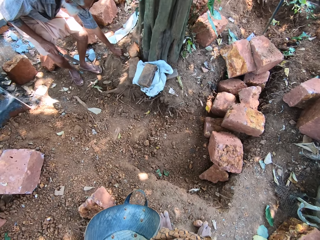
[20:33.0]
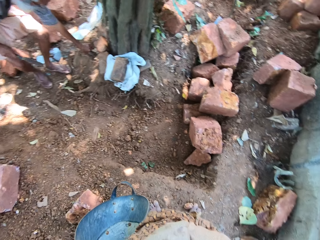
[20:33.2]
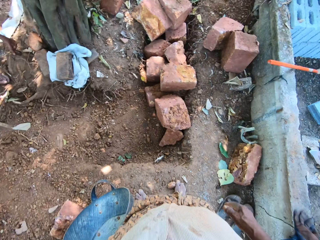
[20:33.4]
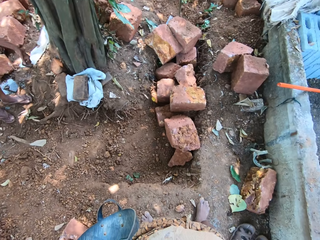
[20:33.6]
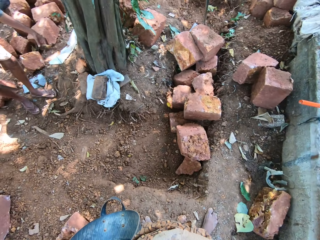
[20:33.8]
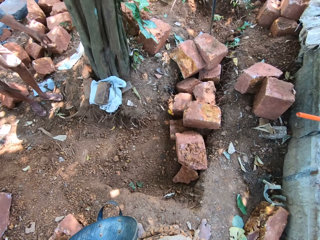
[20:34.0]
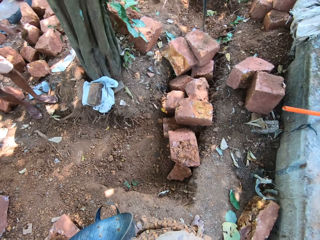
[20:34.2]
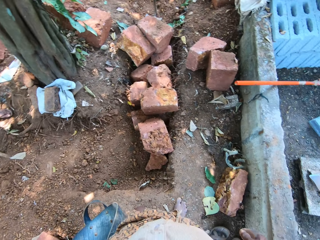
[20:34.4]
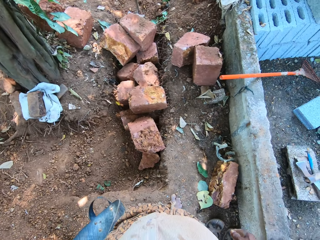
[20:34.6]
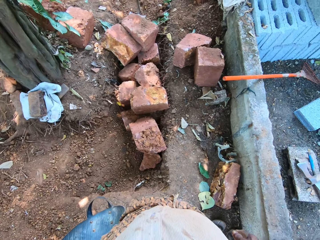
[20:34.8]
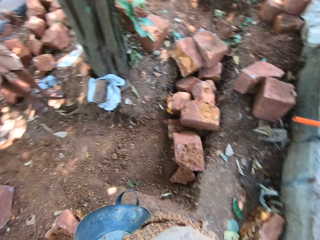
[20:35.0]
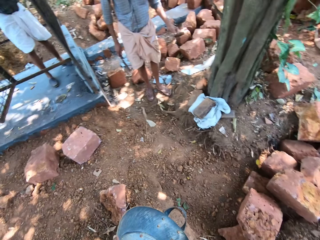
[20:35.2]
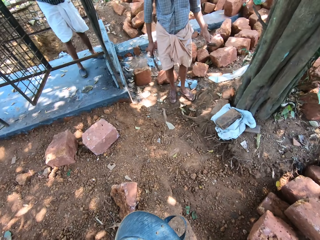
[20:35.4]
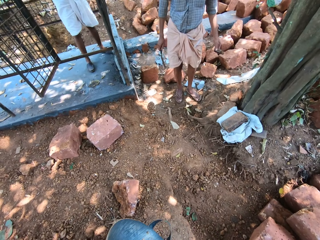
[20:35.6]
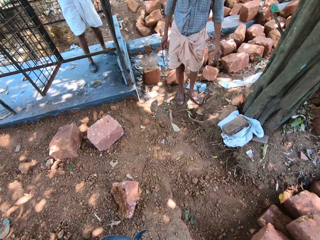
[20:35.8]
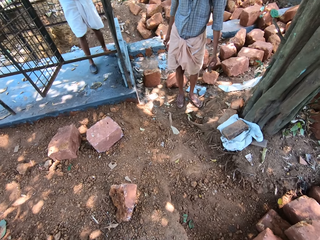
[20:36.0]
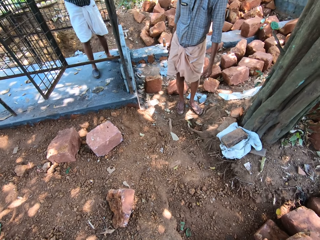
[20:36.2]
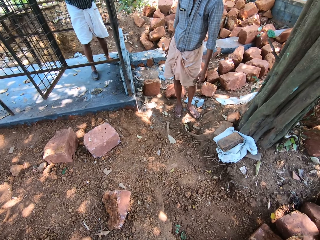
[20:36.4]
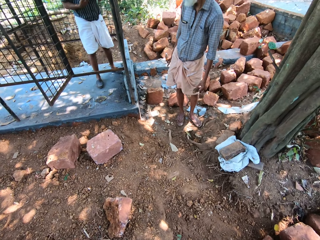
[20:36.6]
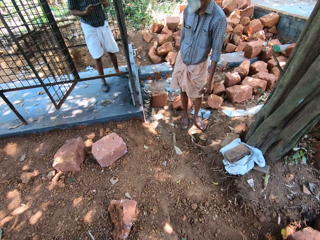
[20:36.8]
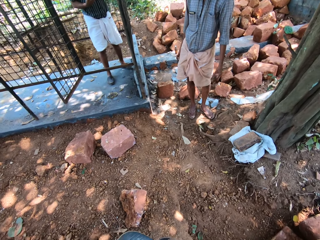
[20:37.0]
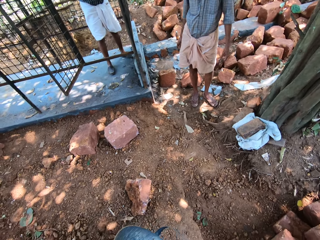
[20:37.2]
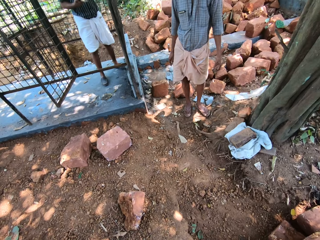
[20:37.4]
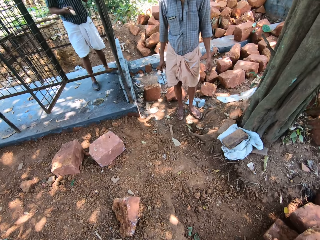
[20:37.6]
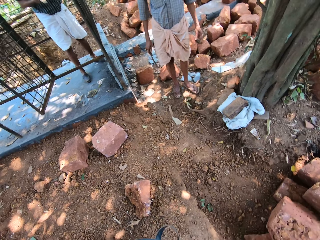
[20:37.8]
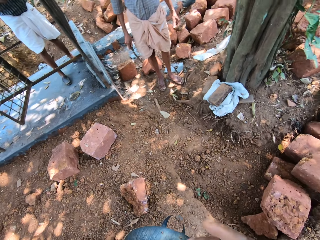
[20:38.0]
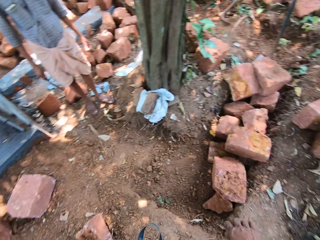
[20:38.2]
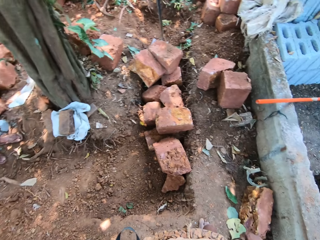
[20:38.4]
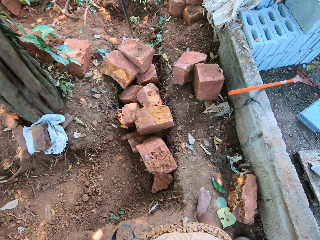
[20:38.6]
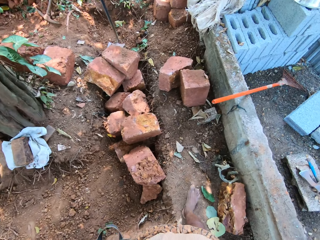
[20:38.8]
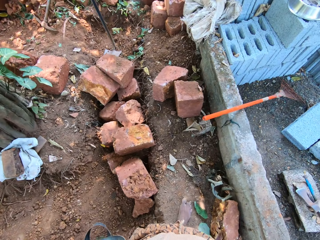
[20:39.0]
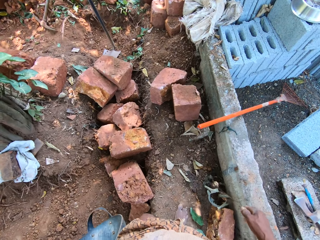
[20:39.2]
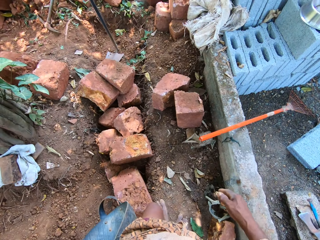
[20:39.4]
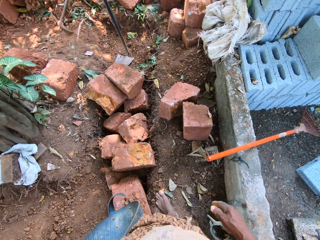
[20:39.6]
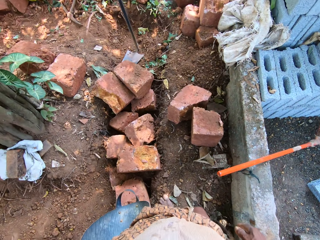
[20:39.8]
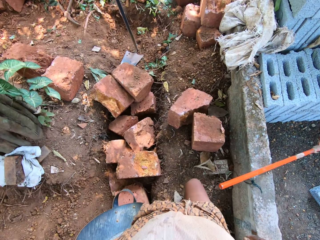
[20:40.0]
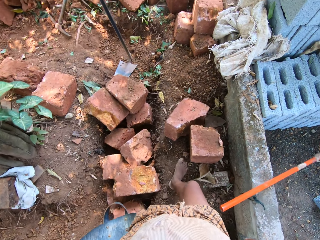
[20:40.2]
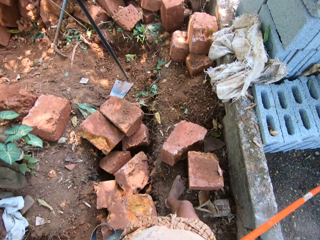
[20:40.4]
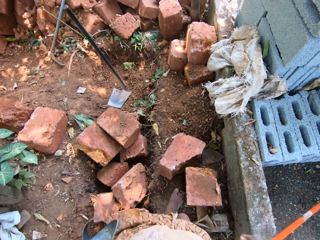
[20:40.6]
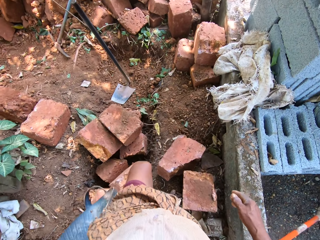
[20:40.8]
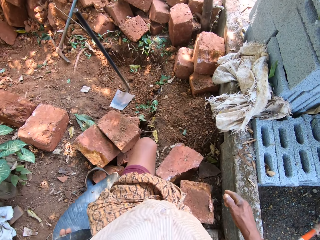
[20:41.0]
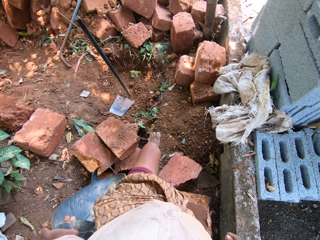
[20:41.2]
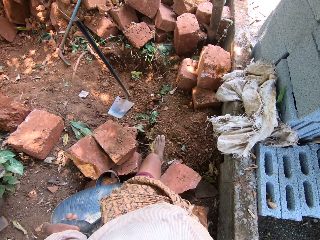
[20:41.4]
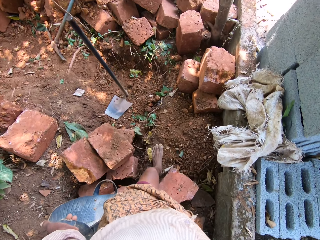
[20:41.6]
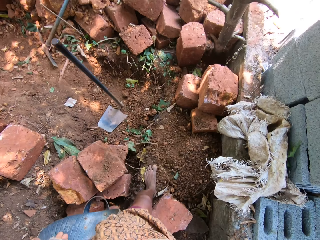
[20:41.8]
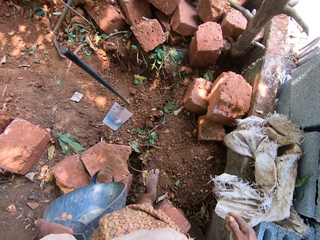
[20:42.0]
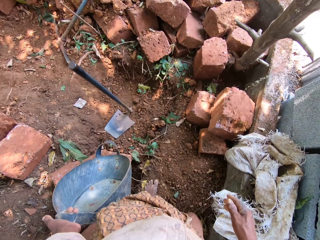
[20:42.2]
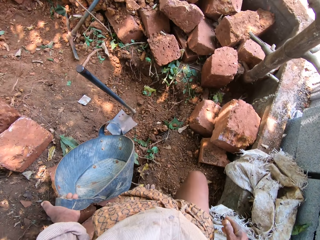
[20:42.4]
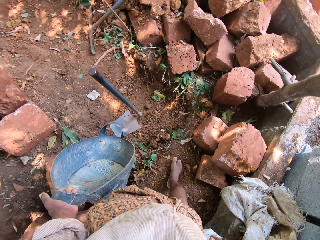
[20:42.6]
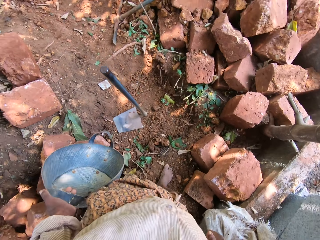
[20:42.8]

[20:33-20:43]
A man picks the wood from the ground with his left hand. Another man converses with the camera wearer.

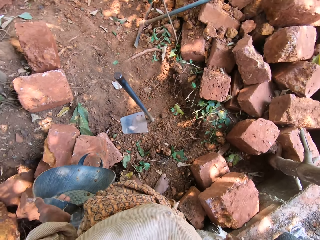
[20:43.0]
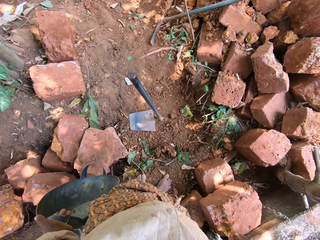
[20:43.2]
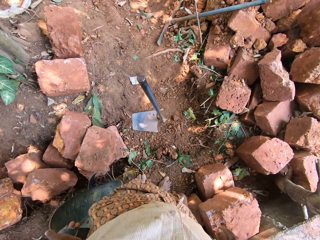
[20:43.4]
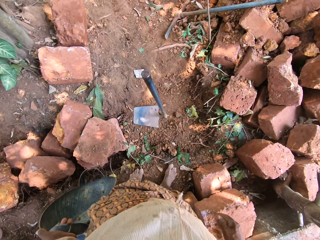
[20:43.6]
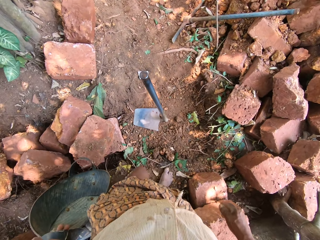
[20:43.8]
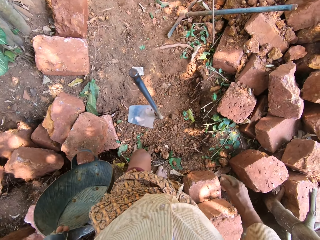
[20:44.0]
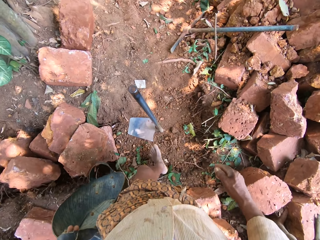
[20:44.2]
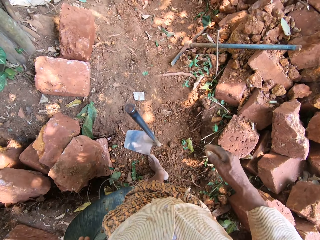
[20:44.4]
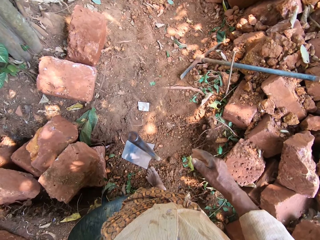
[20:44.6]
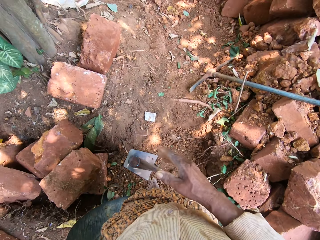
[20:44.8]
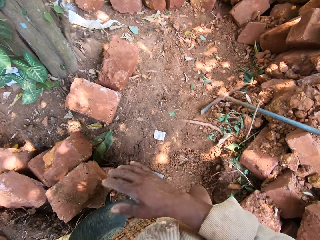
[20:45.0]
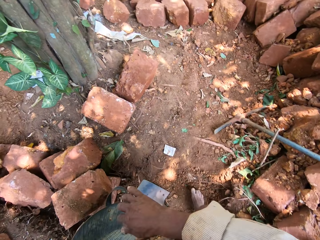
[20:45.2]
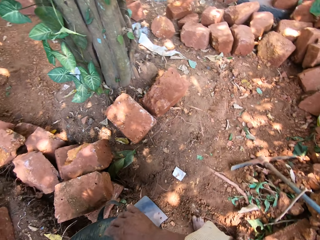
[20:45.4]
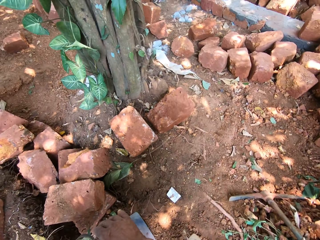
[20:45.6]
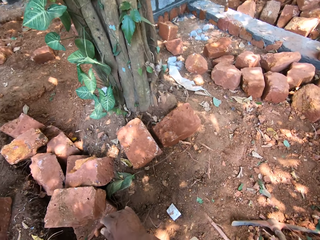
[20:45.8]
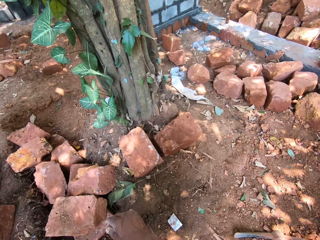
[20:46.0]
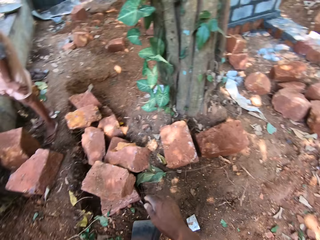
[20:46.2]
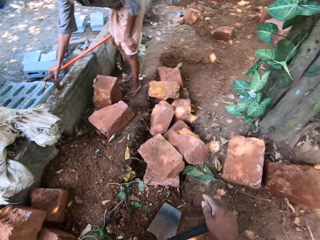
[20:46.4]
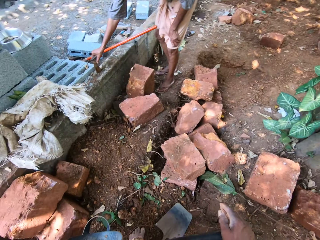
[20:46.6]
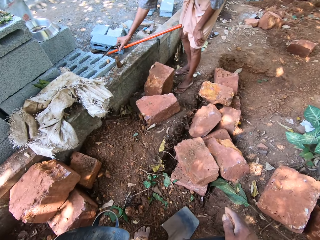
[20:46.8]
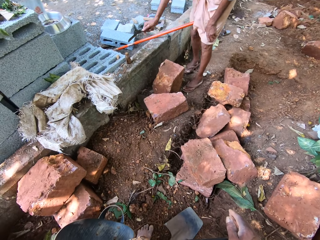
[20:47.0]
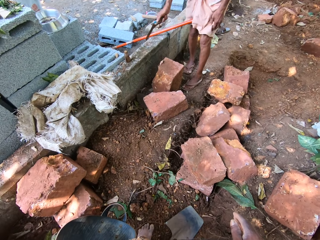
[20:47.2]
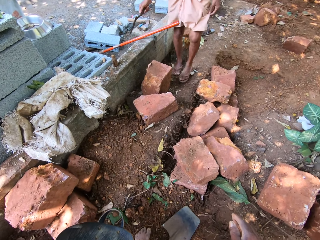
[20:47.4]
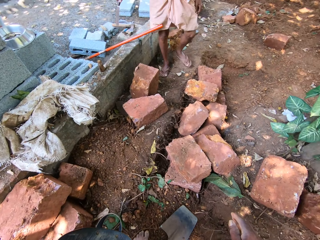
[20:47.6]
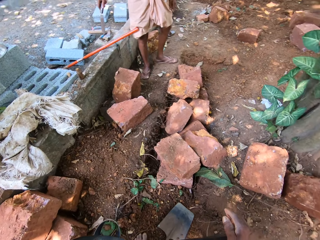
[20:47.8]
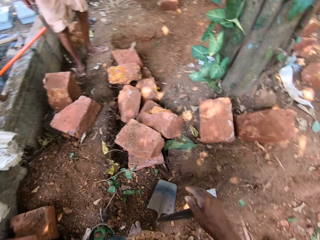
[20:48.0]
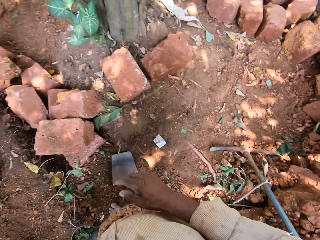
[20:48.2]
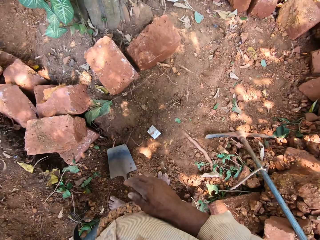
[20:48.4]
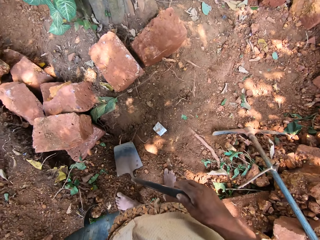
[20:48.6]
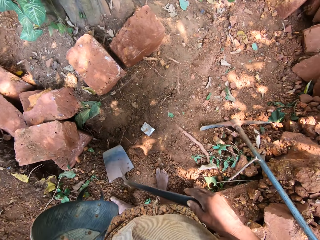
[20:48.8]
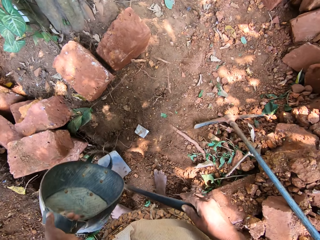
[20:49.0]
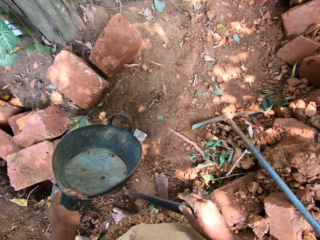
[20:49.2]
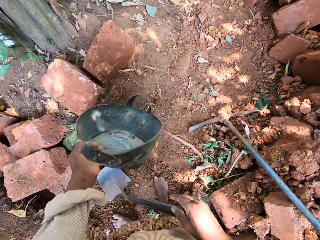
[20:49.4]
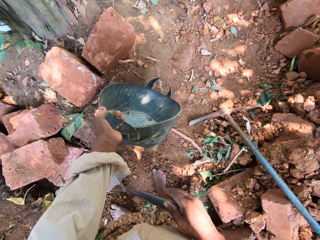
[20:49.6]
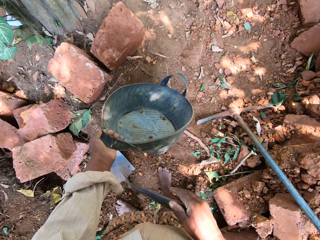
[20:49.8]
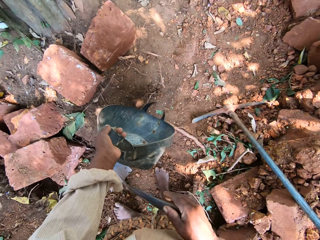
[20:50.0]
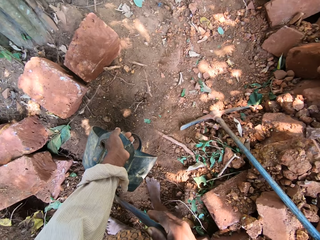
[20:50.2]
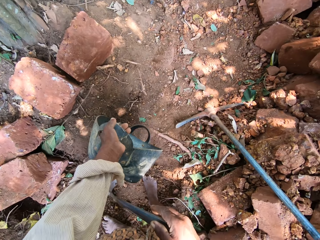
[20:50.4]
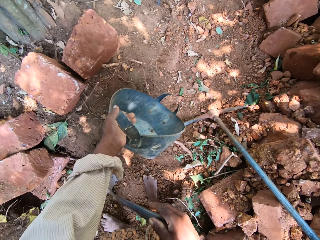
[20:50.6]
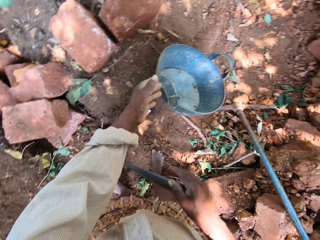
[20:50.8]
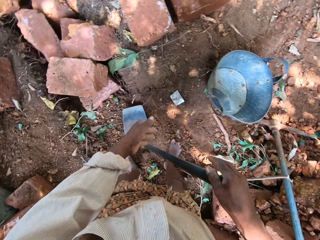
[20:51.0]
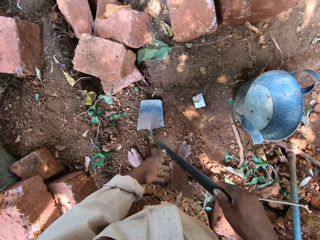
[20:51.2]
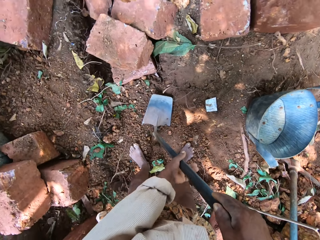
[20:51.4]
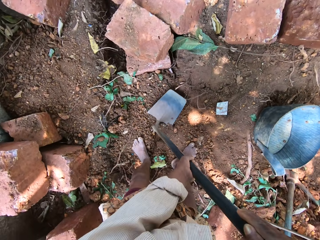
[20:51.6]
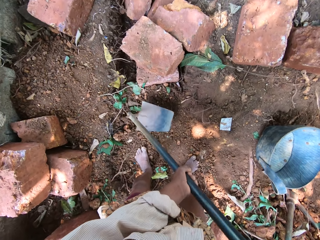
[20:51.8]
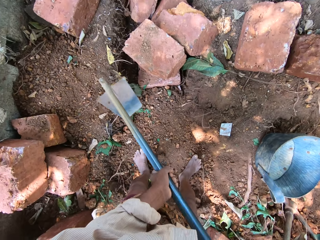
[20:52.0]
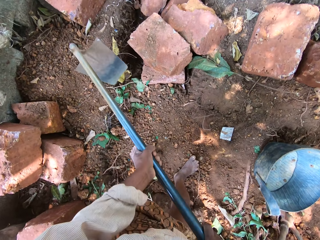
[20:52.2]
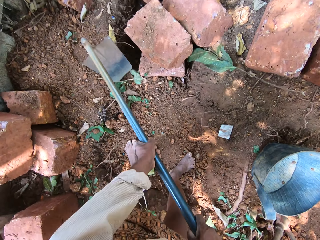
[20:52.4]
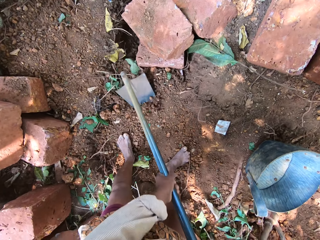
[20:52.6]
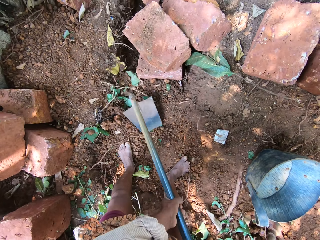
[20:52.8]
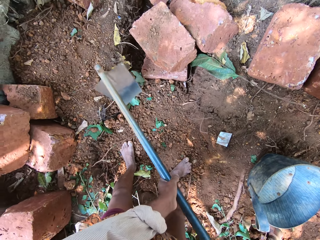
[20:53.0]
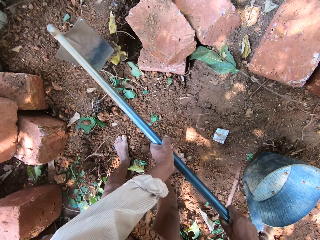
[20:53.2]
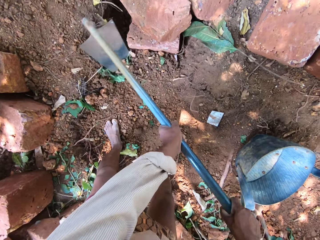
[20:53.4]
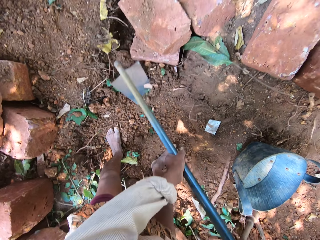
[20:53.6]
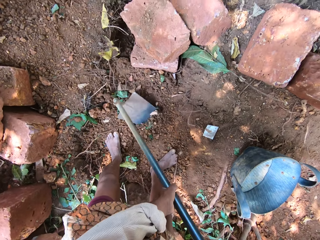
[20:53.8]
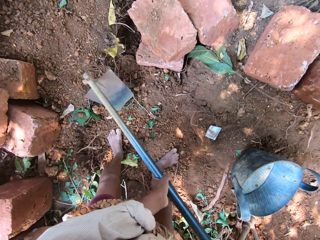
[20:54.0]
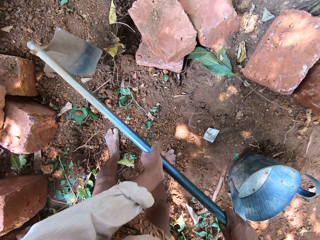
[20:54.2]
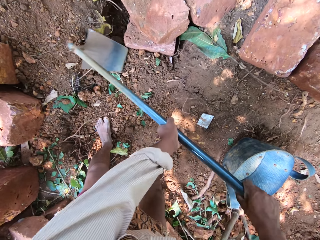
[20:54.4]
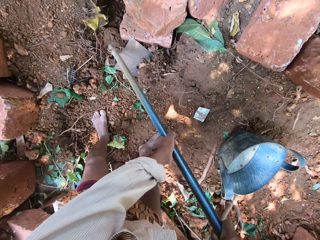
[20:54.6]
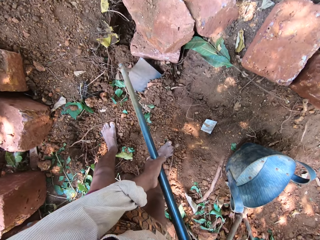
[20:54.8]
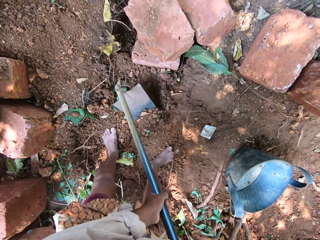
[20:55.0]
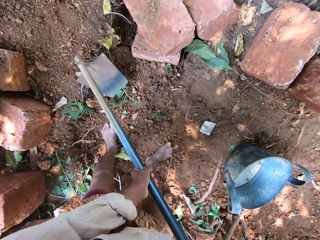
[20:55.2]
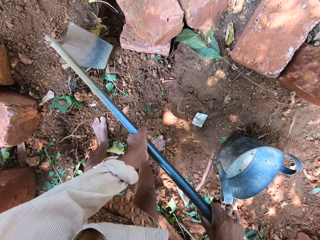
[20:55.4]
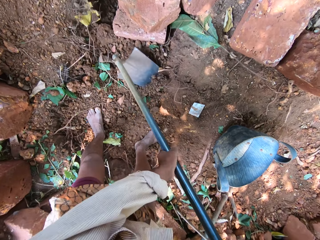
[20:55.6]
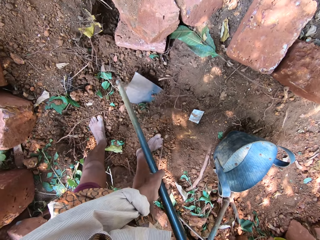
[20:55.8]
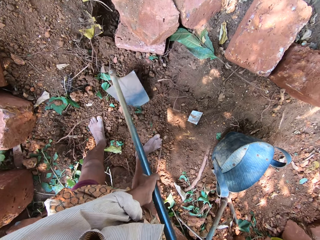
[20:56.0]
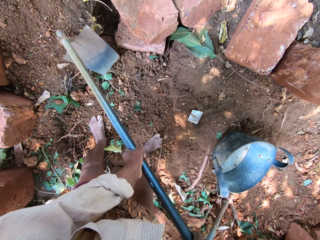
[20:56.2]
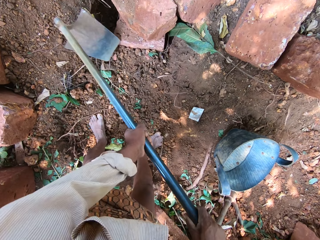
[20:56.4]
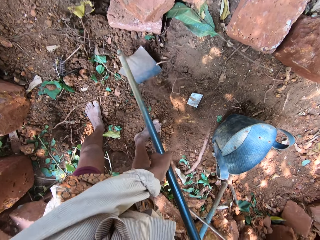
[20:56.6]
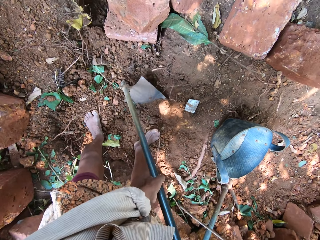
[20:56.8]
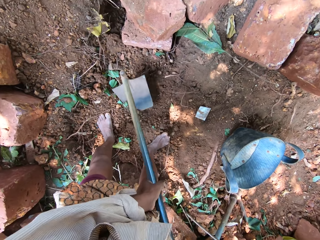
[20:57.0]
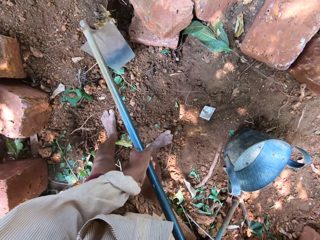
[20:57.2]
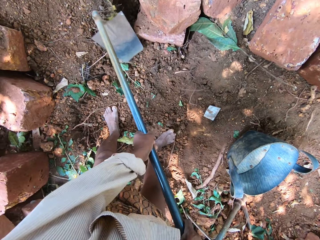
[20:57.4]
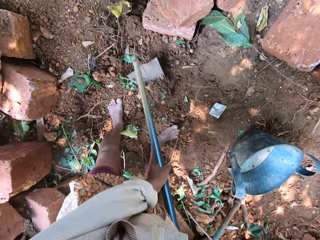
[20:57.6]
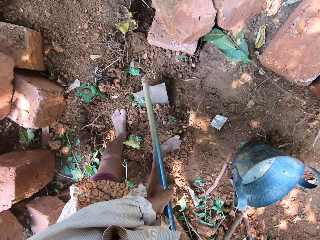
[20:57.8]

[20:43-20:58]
The camera wearer holds the hoe on the ground with his right hand. A man inserts the wood in his right hand into a block. The camera wearer drops the head pan in his left hand on the ground. He throws the bucket on the ground. He picks the hoe from the ground with his hands. He gathers sand on the ground with the hoe in his hands and digs the soil with the hoe.
